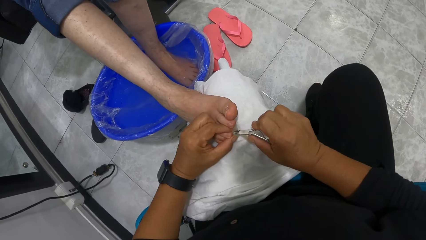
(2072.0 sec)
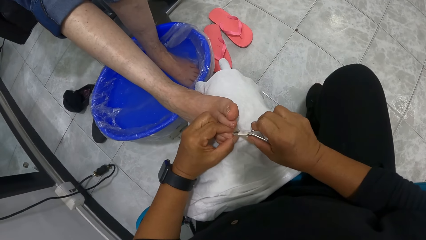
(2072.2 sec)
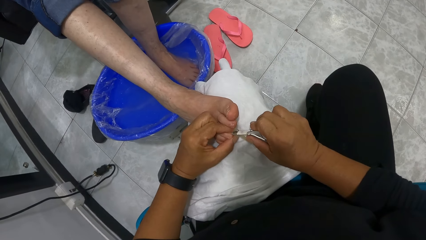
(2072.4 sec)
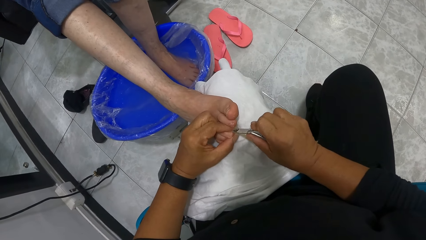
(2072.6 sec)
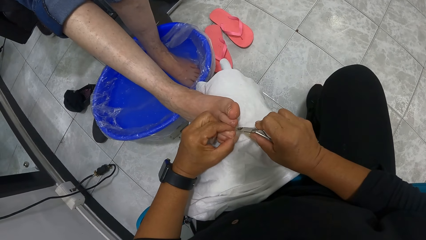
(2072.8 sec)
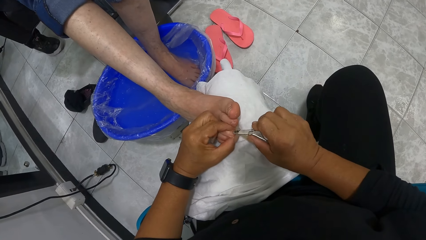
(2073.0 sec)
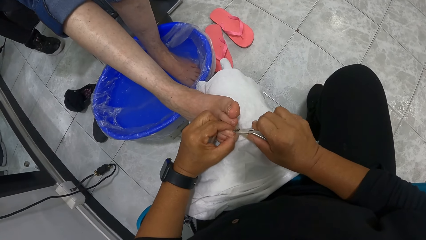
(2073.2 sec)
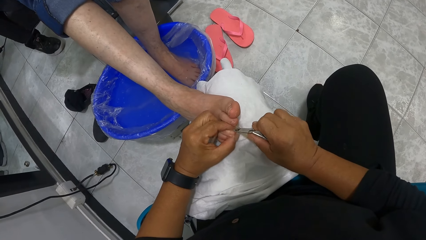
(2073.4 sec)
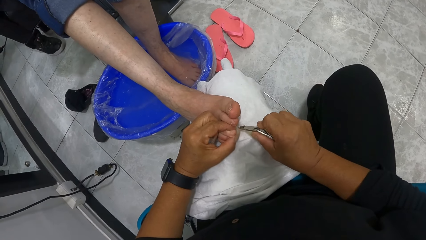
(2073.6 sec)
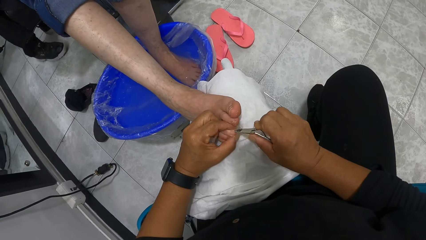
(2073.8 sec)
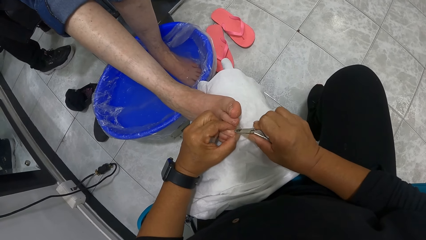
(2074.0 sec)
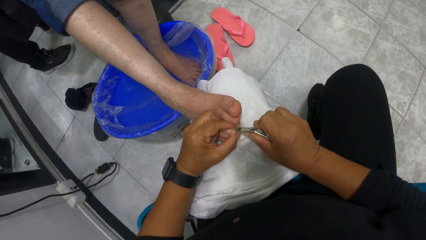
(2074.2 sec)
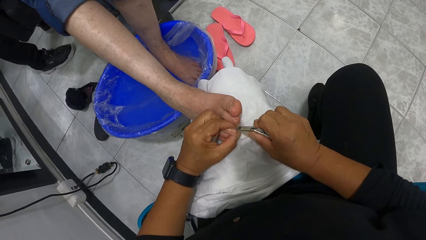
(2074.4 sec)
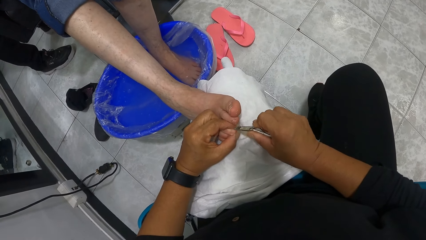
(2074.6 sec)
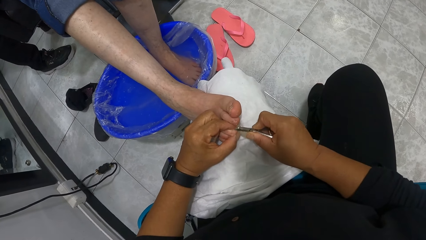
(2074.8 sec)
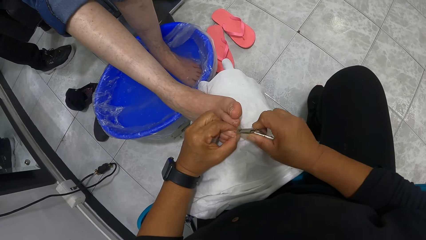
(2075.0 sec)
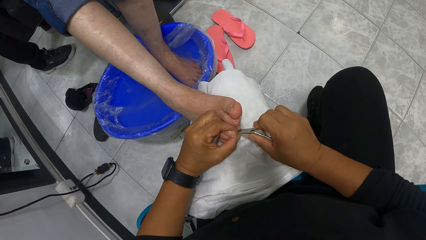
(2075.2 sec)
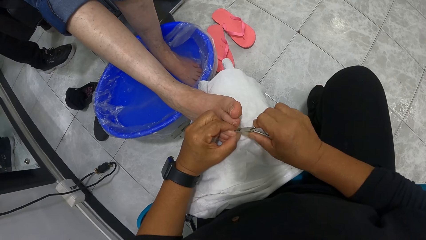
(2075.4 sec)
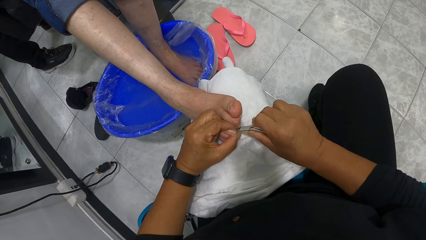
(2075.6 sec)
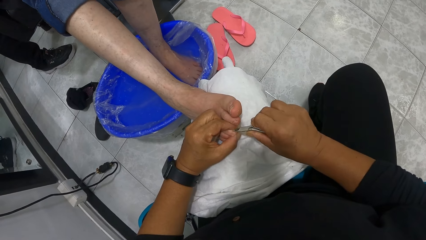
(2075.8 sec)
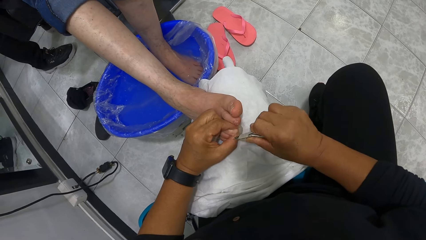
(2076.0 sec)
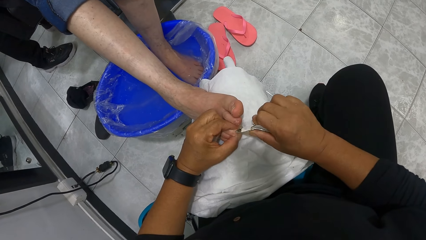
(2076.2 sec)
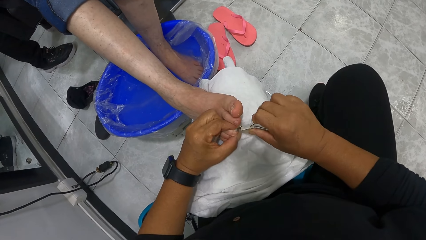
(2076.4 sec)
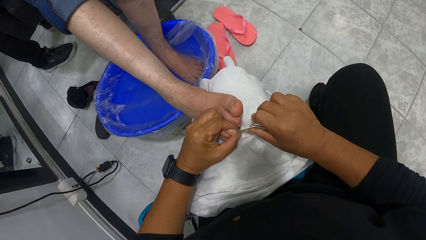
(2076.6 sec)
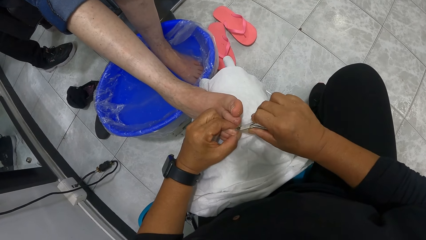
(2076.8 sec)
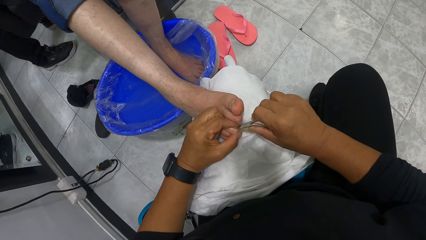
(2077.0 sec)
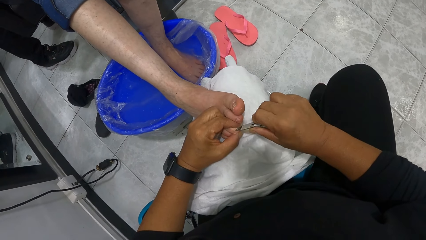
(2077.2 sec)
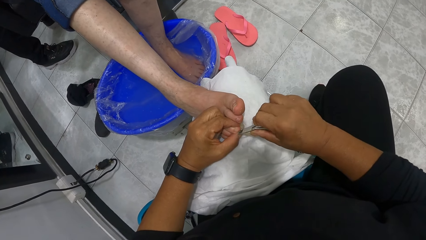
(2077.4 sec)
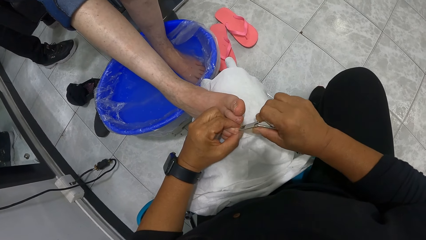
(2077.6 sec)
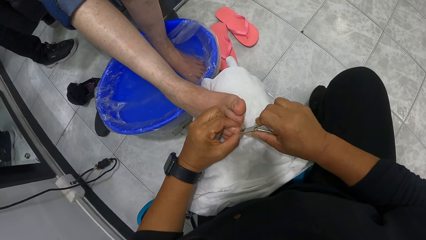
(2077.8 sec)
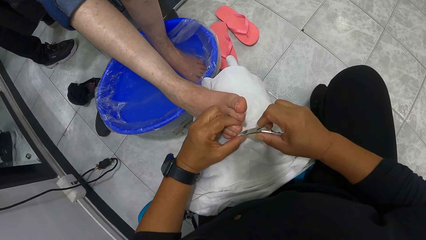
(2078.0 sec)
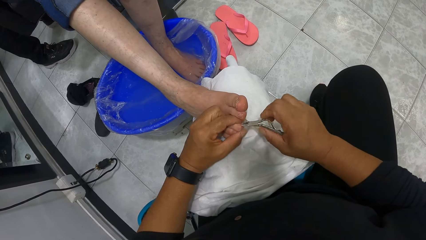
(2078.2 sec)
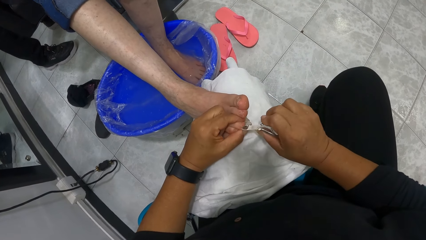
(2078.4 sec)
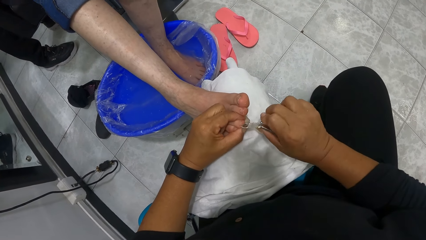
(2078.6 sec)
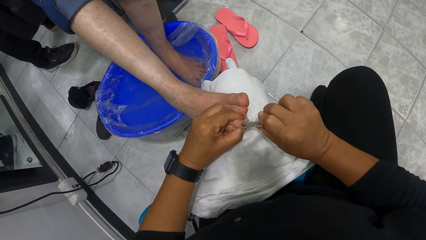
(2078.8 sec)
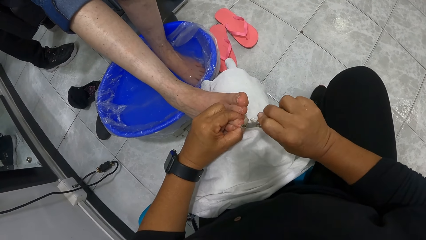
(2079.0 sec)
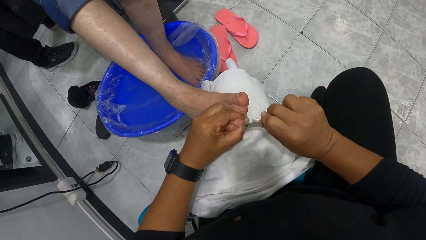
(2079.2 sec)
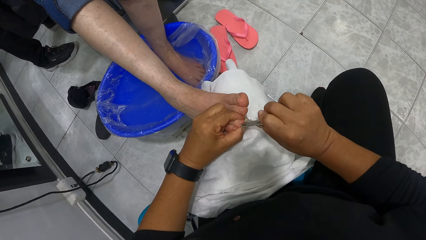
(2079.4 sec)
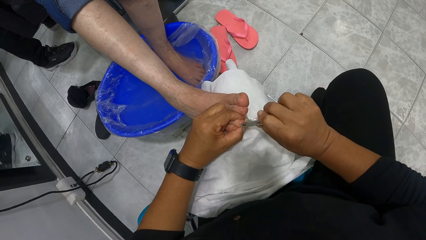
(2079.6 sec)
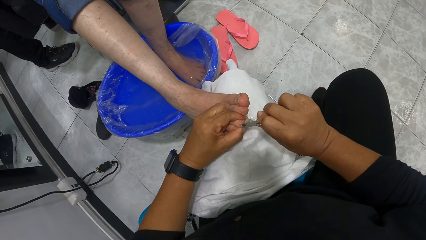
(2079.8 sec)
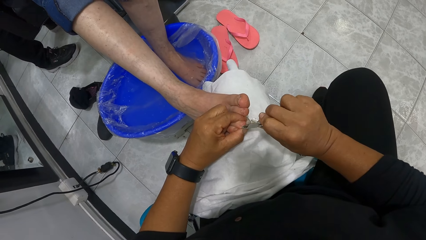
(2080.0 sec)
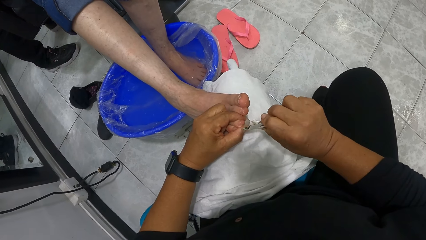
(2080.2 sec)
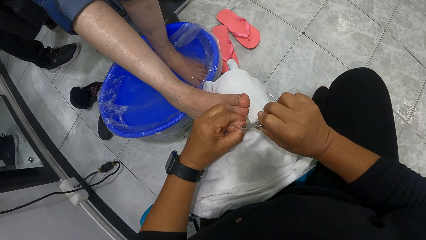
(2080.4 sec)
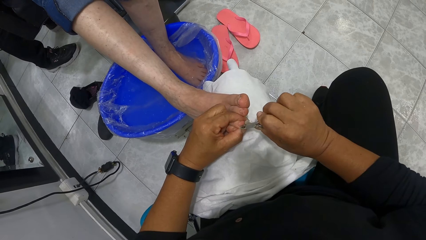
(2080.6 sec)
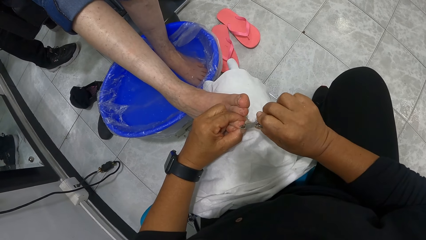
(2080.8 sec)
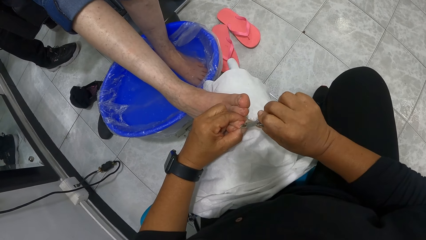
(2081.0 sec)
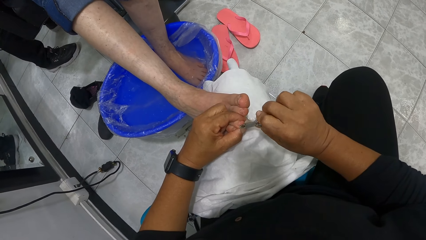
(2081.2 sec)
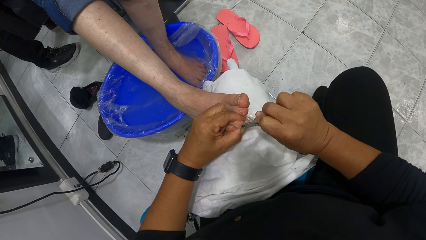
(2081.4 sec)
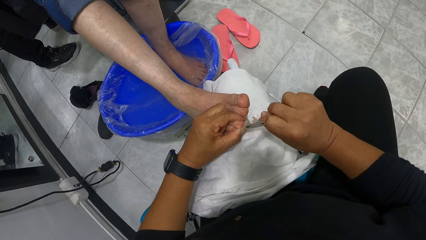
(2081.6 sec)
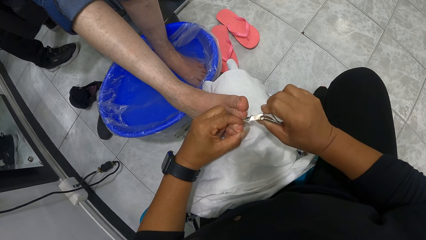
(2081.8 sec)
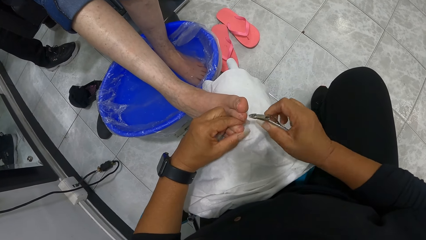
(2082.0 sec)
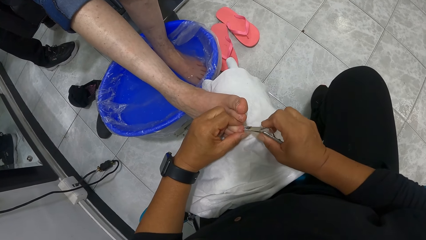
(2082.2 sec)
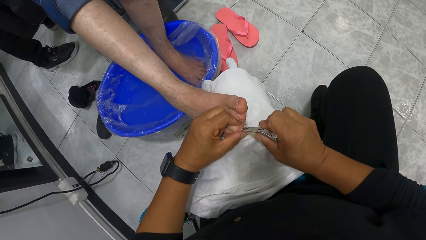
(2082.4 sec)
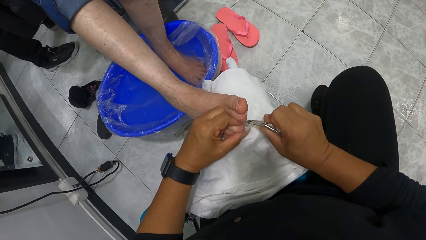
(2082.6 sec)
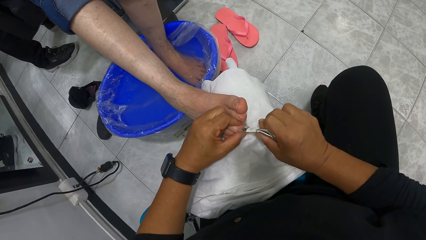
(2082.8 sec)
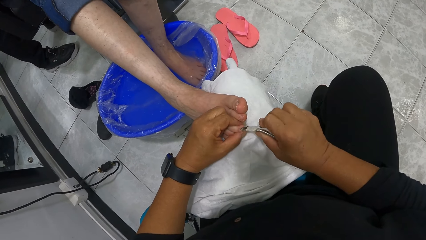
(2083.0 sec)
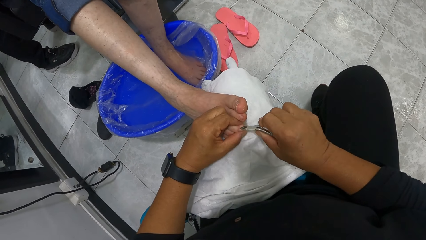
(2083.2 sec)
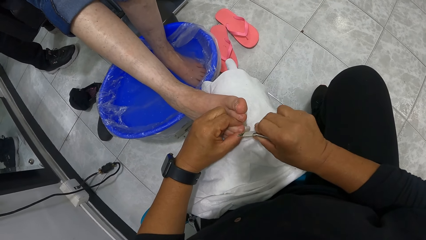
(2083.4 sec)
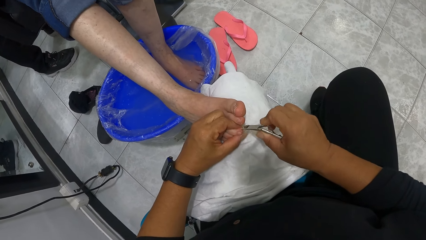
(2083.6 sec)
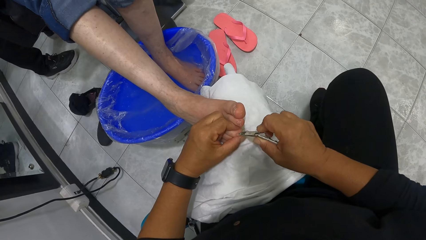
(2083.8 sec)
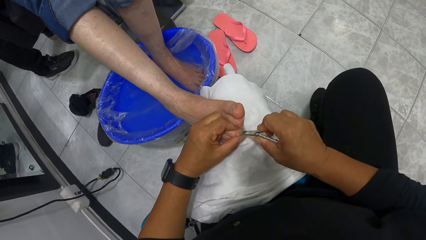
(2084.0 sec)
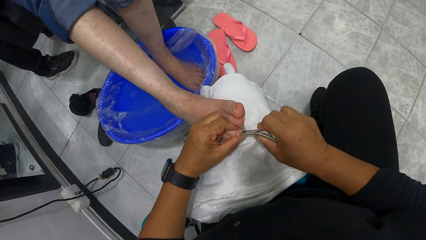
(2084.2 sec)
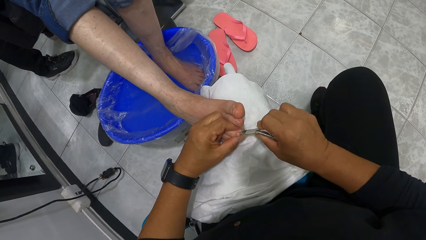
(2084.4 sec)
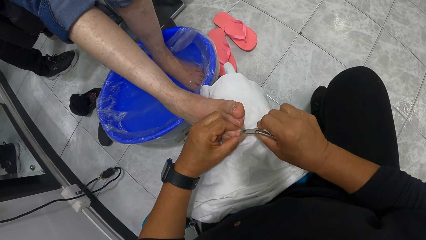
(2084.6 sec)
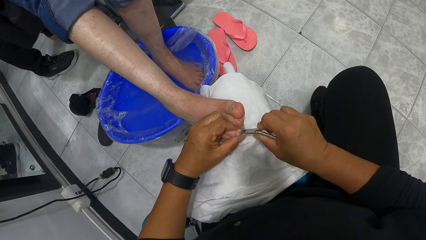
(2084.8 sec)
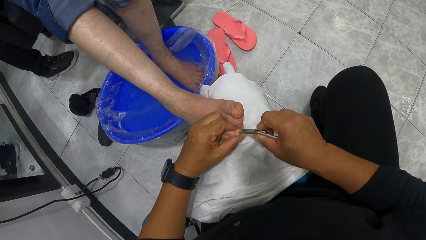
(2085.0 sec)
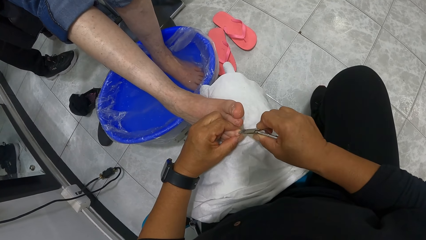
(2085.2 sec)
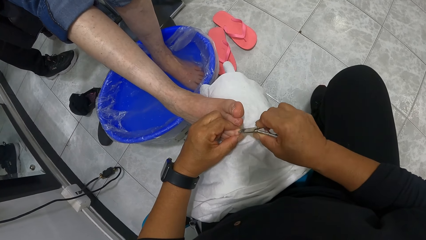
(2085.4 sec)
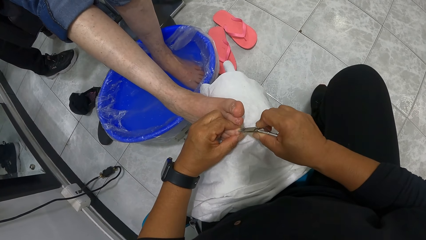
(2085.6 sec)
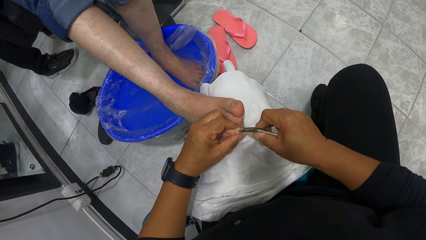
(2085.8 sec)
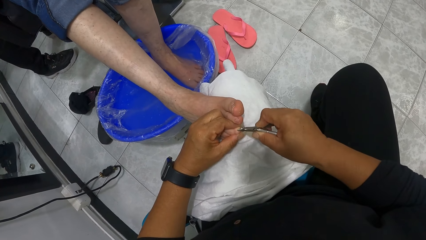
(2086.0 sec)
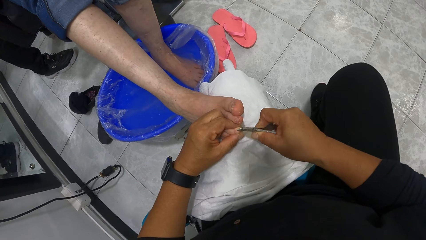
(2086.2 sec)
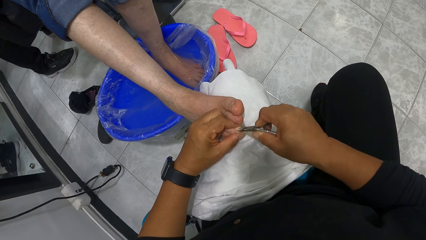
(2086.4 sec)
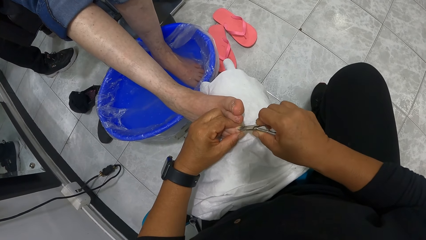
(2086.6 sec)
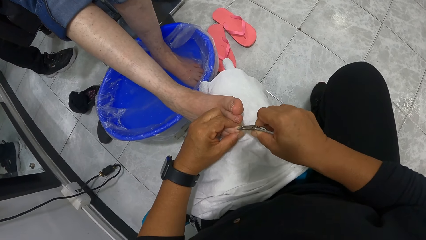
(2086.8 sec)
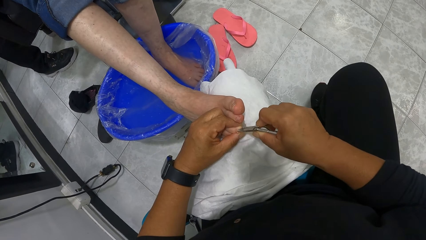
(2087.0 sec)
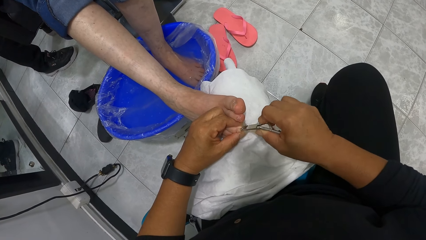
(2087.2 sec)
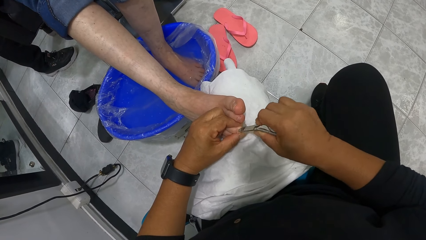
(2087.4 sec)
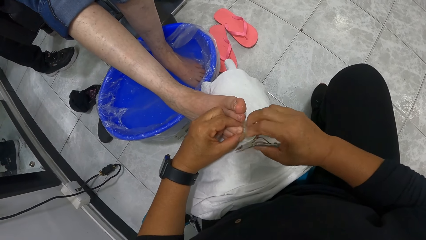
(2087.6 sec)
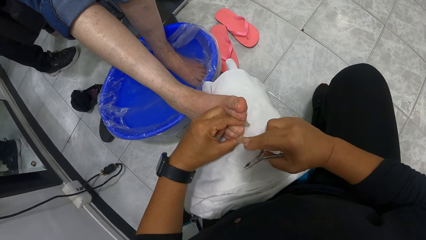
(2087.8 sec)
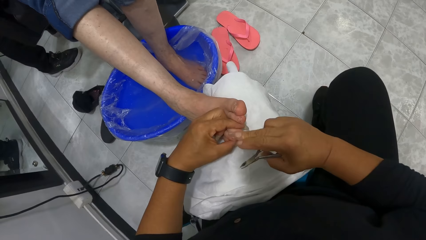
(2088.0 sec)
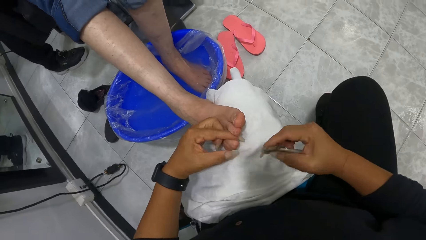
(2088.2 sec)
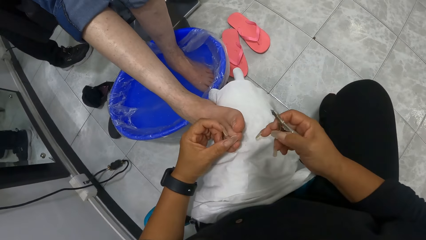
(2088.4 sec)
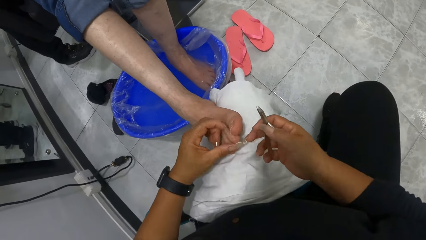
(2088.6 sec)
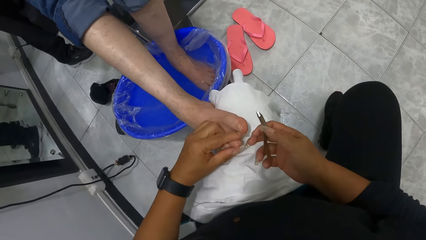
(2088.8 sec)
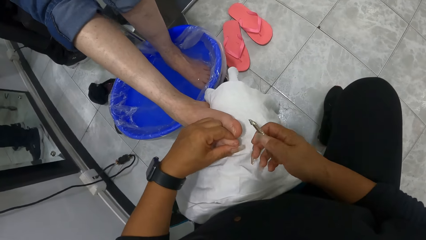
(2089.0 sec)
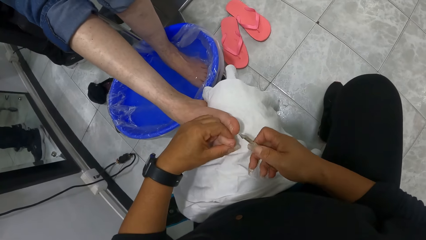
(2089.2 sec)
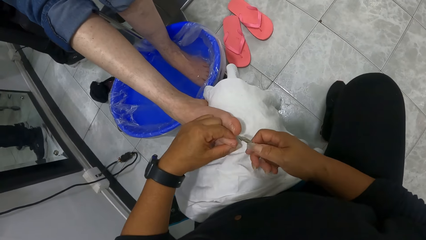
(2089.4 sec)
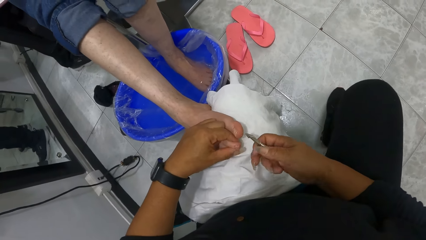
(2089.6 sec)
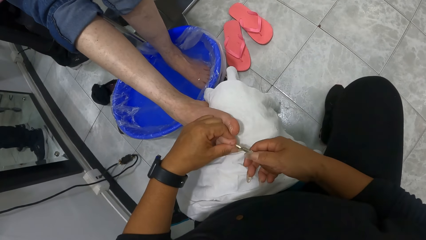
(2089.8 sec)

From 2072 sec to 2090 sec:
The camera wearer cleans a woman's toenail with his right hand.
